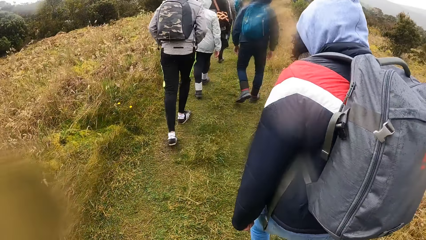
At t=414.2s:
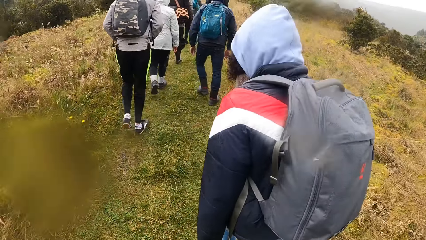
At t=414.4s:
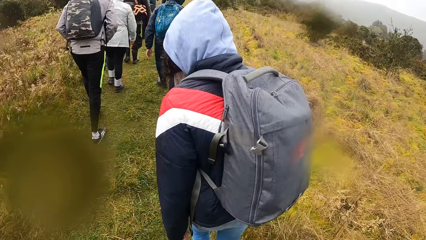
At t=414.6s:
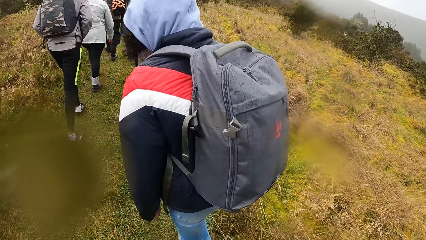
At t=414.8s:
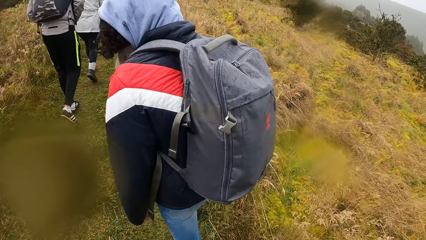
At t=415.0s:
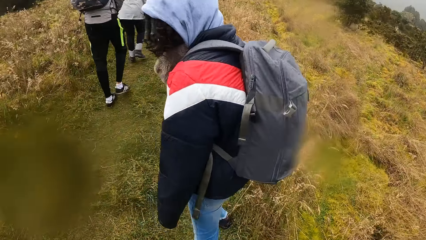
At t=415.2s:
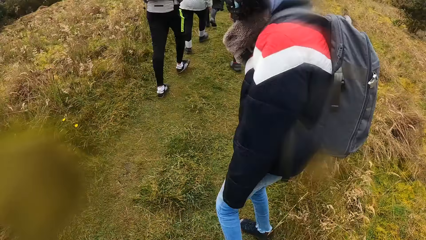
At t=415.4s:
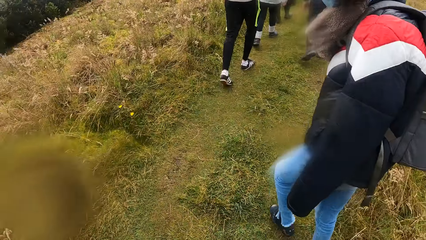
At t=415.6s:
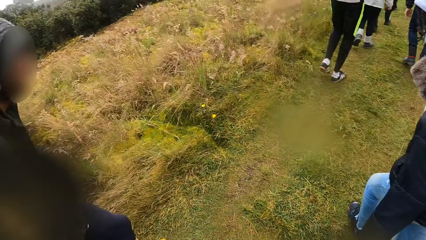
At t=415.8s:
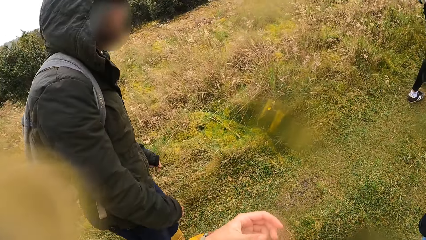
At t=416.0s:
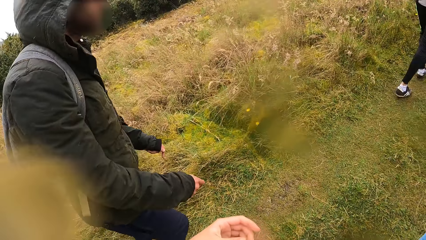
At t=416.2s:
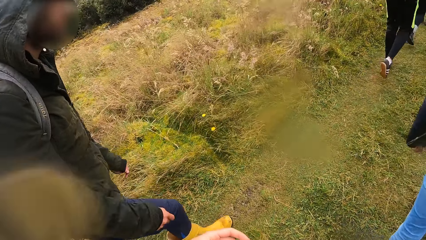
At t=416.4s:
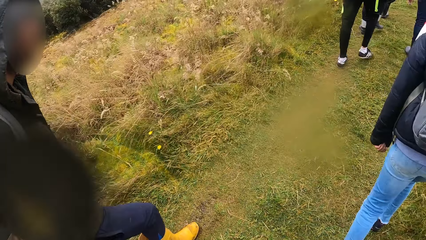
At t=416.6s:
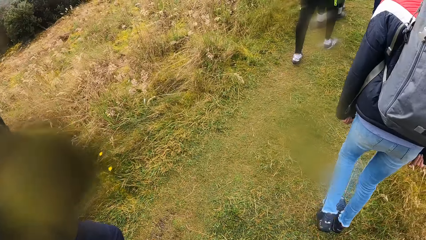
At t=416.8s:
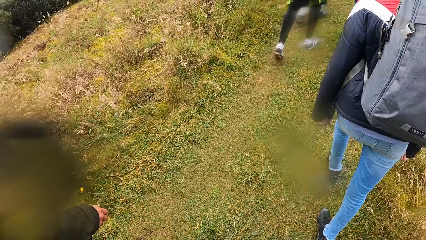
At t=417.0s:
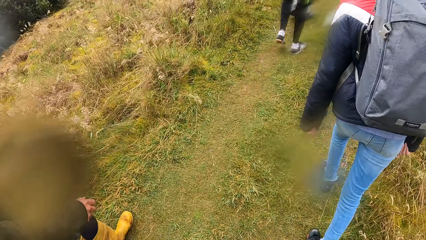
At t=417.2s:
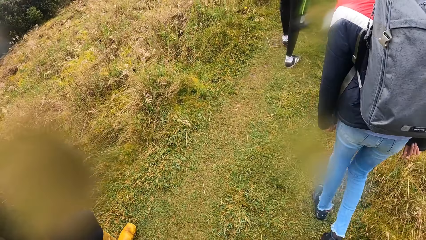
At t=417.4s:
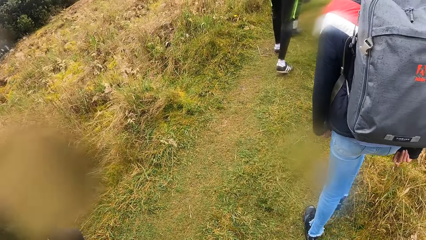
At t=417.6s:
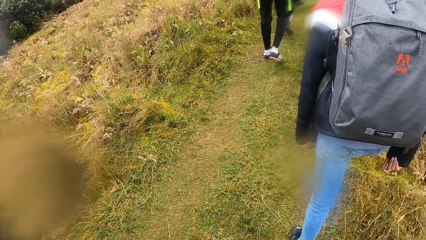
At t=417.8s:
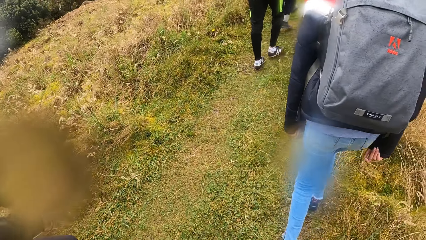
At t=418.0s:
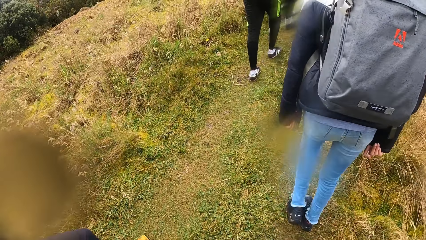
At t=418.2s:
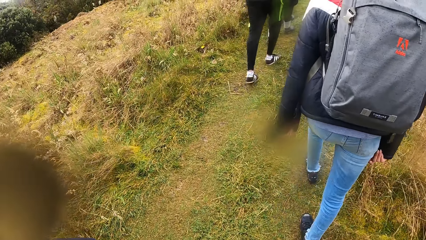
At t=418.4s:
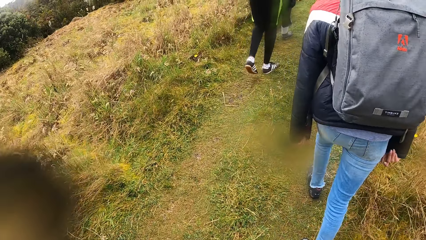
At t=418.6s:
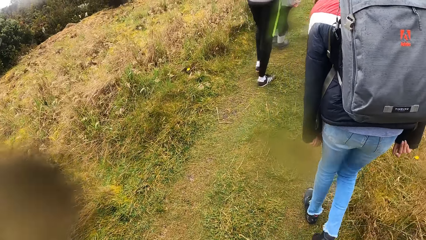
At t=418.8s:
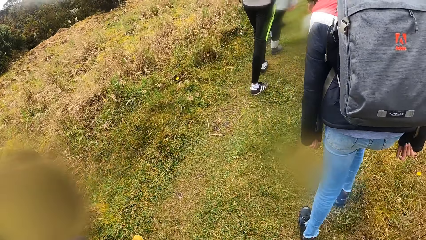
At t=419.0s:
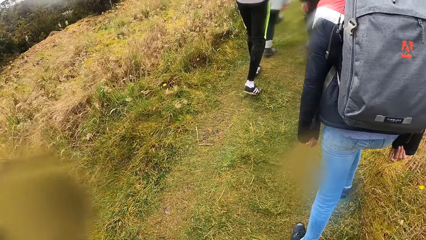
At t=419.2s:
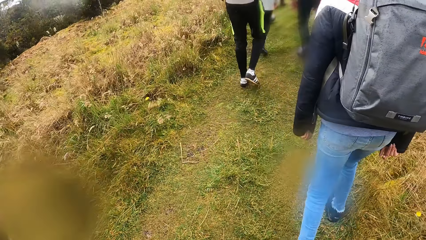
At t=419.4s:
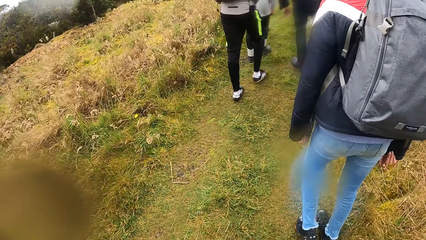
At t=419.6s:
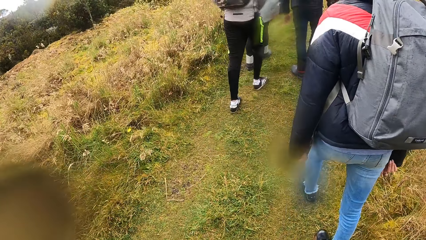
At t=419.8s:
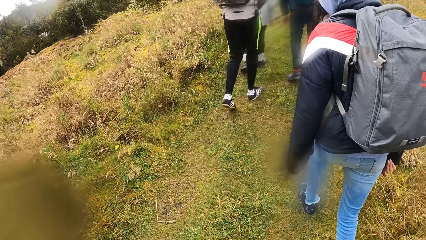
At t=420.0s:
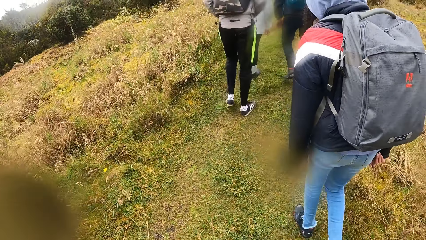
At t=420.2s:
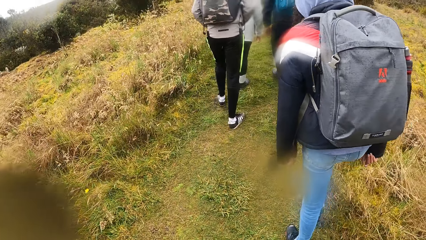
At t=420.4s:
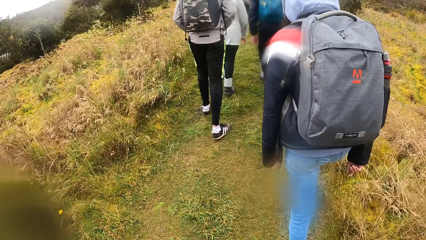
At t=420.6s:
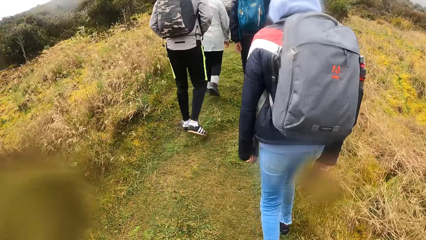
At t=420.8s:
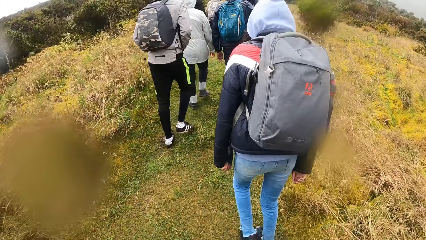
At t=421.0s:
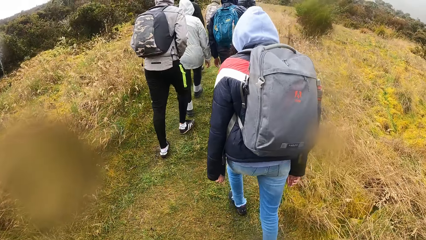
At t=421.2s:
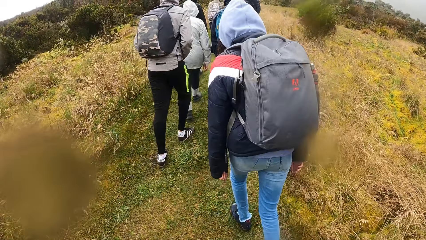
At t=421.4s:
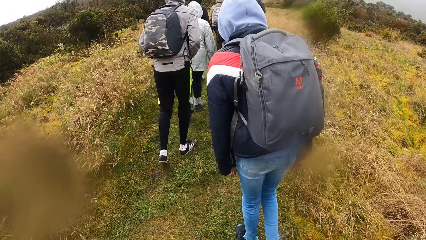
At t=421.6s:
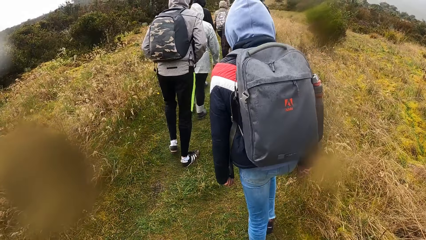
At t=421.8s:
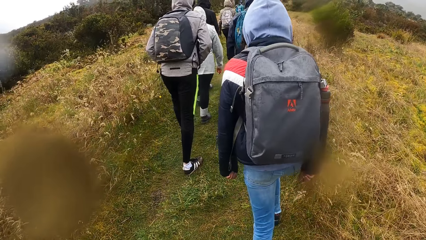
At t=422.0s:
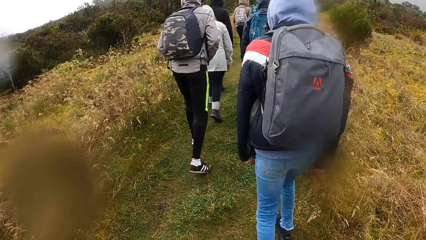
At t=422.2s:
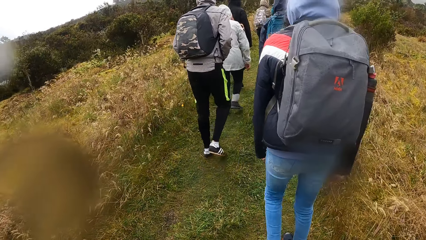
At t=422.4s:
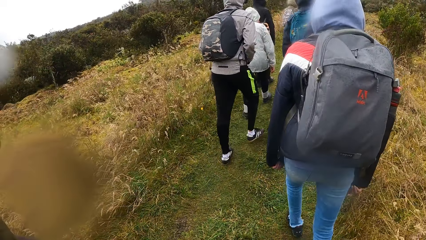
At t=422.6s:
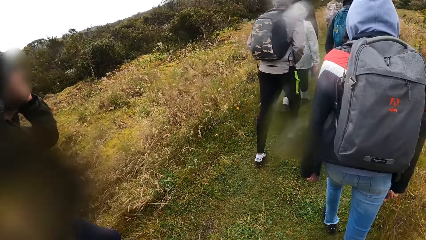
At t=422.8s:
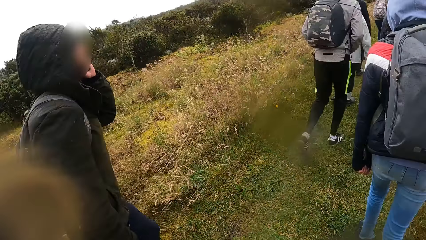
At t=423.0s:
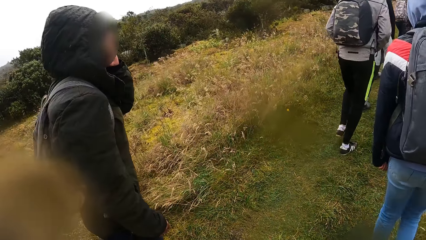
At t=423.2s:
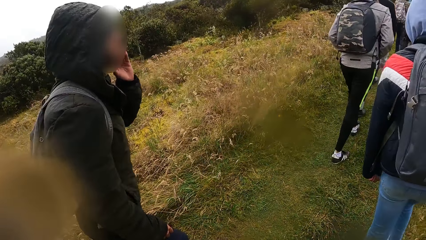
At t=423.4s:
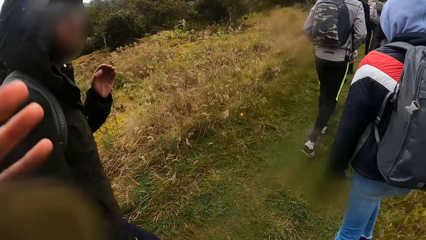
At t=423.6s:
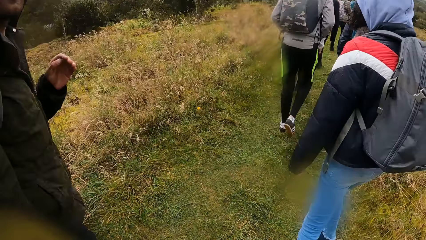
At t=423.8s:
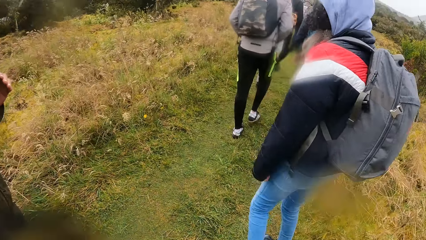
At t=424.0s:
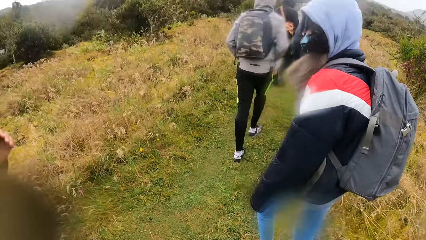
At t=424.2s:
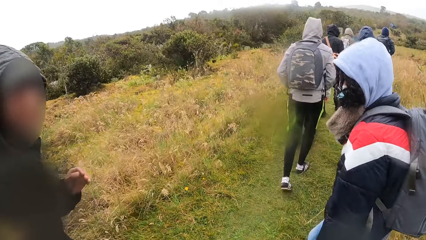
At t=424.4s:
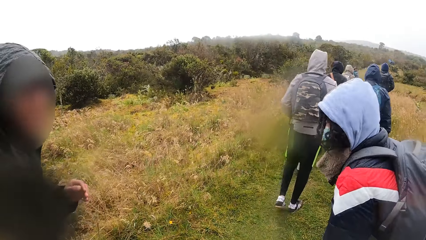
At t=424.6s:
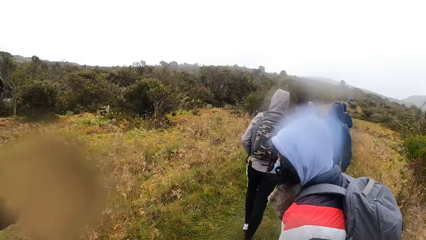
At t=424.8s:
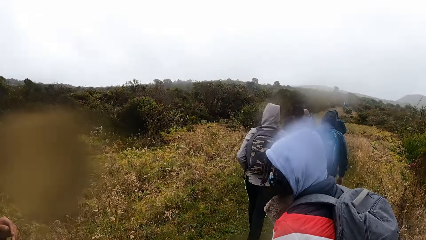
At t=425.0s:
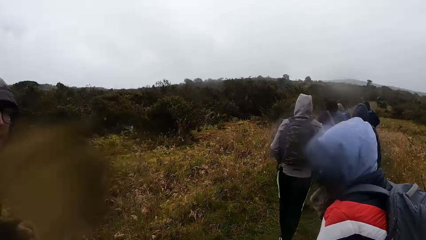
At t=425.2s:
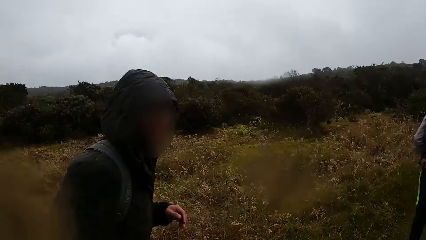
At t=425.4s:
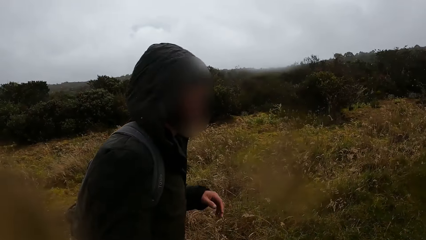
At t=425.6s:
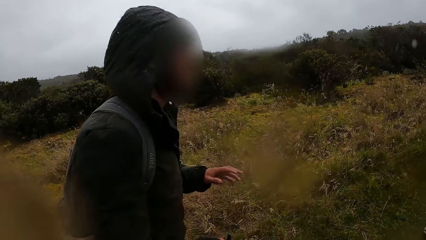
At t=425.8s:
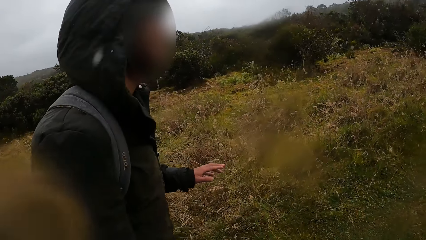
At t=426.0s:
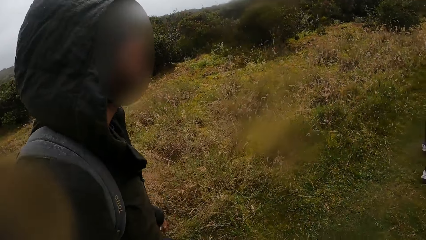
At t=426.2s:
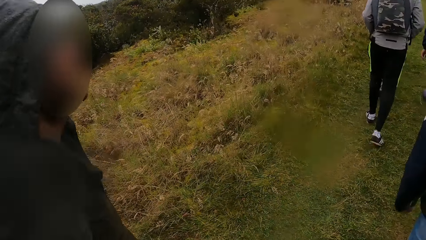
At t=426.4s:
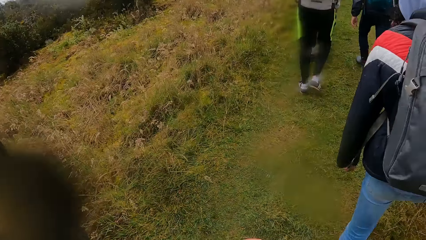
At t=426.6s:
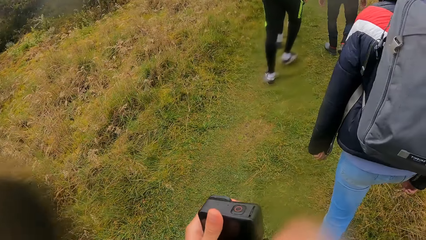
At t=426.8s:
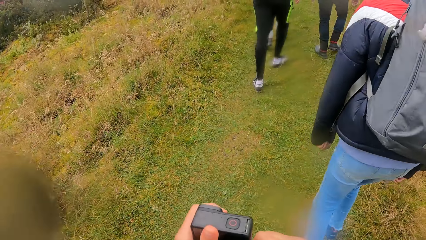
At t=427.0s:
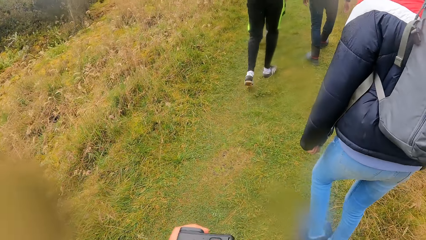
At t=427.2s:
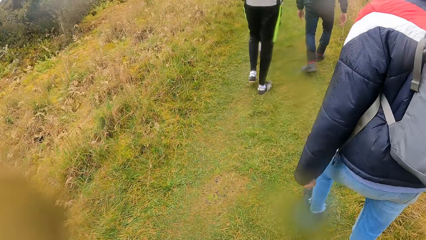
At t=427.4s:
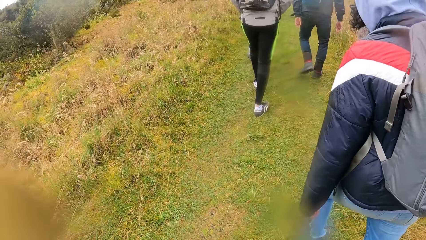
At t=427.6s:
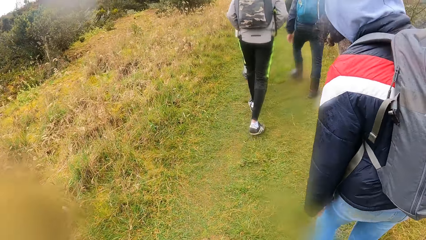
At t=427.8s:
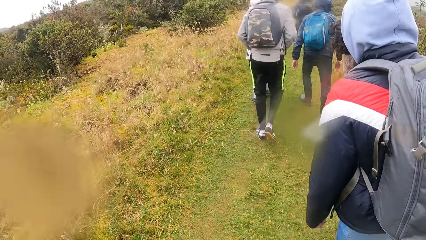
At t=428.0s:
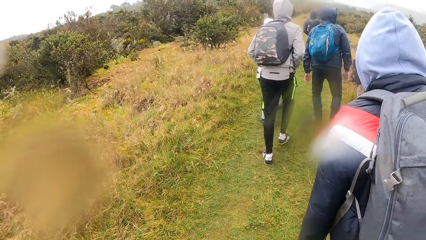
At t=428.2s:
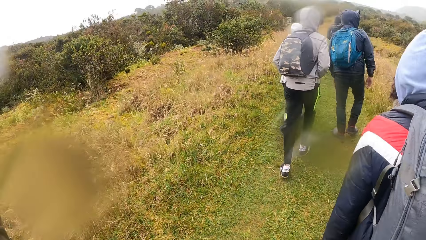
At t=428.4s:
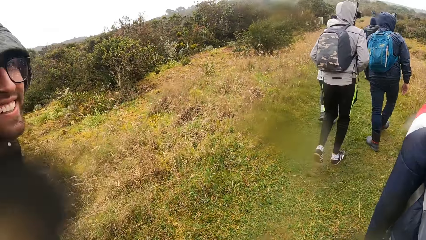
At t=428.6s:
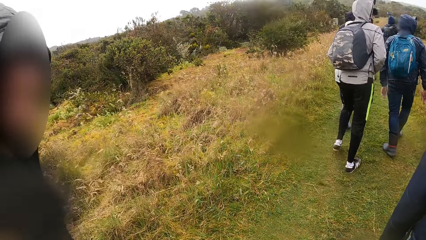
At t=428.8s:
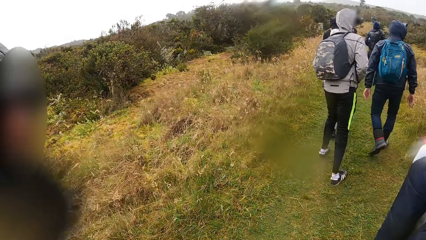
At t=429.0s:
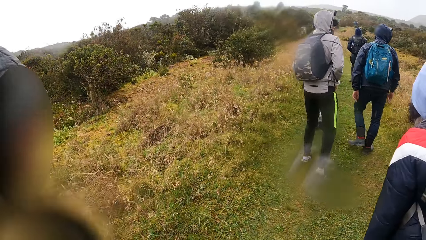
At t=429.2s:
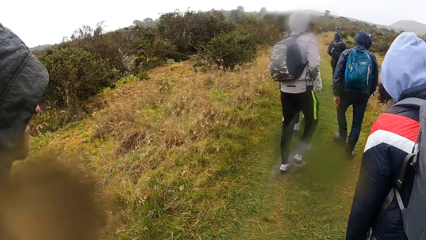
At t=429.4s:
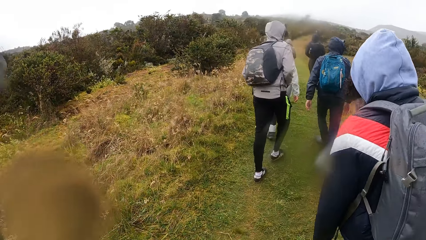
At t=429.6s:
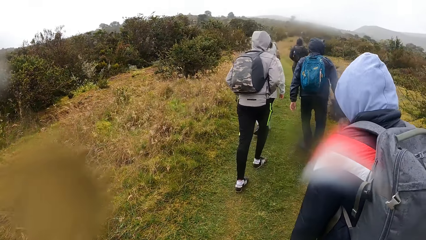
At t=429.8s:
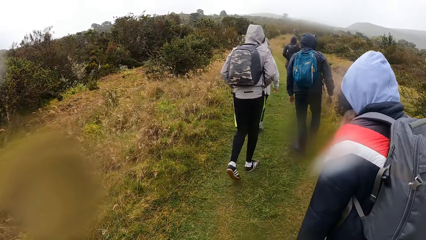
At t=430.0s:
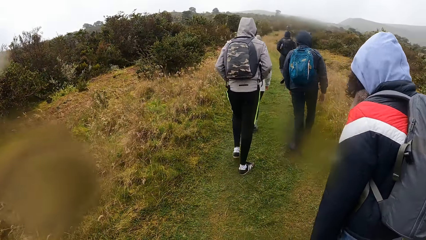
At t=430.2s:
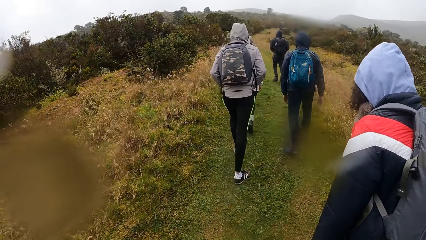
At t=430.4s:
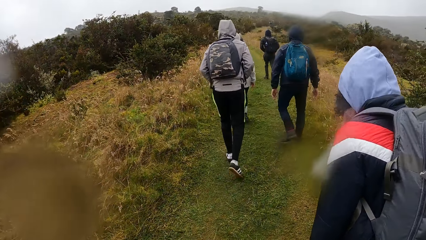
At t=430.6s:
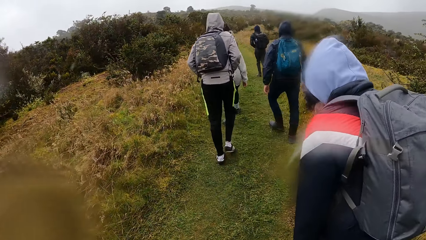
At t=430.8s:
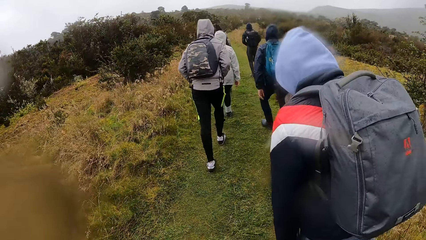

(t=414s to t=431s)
The man removes his left hand from his face, interacts with the camera wearer, and walks beside the camera wearer. The camera wearer carries the camera. He touches the camera with his right hand. He moves around.
